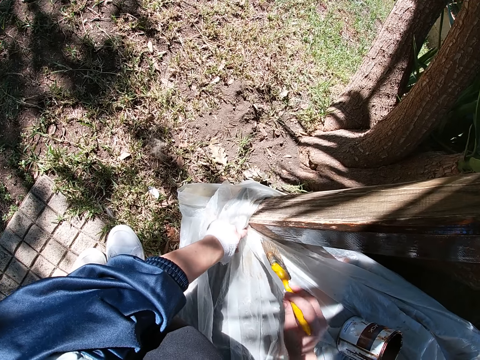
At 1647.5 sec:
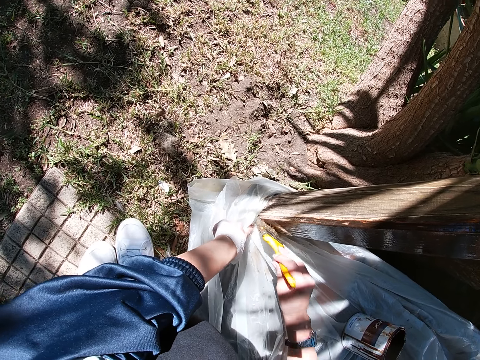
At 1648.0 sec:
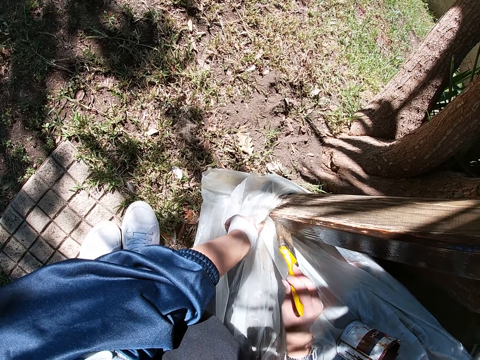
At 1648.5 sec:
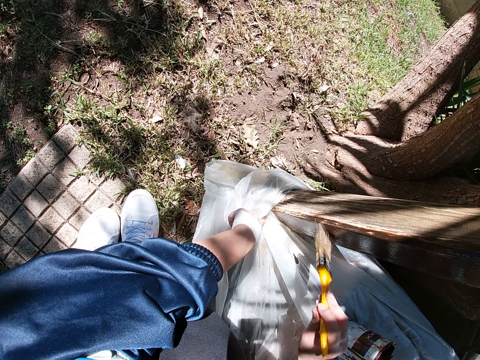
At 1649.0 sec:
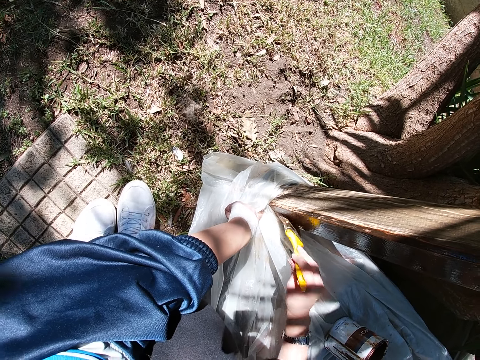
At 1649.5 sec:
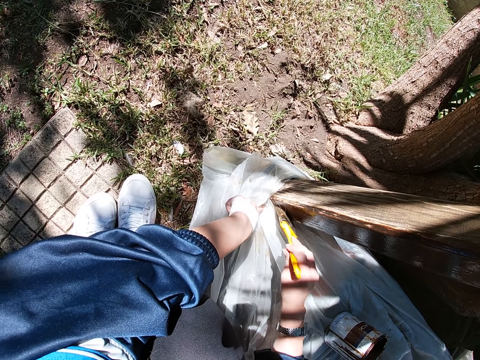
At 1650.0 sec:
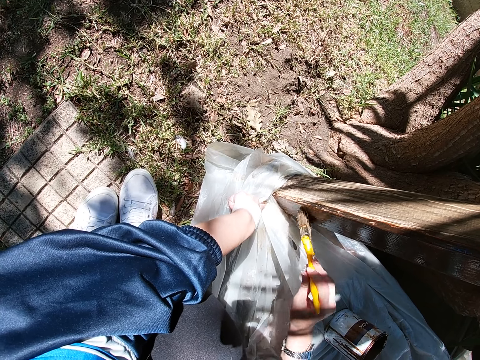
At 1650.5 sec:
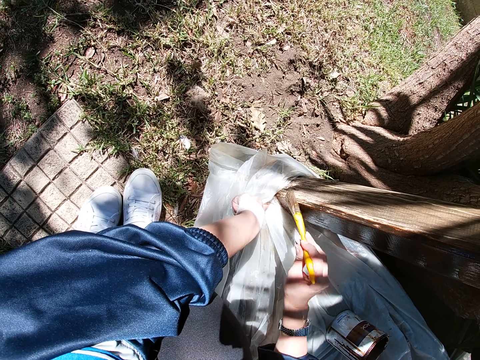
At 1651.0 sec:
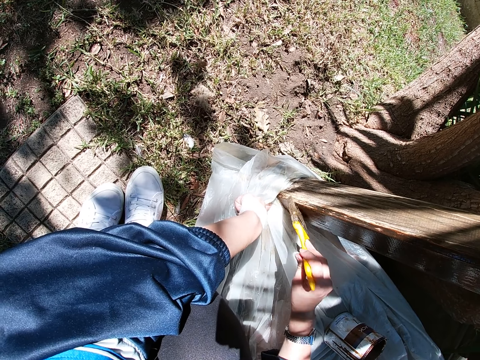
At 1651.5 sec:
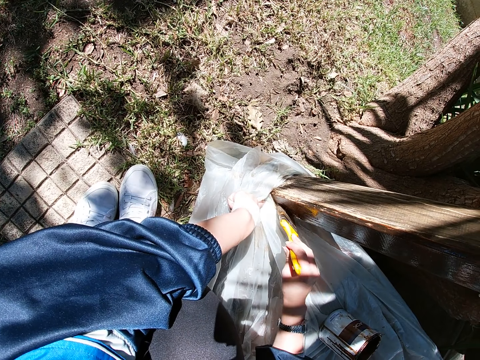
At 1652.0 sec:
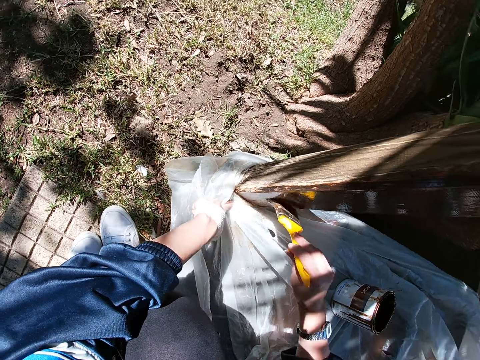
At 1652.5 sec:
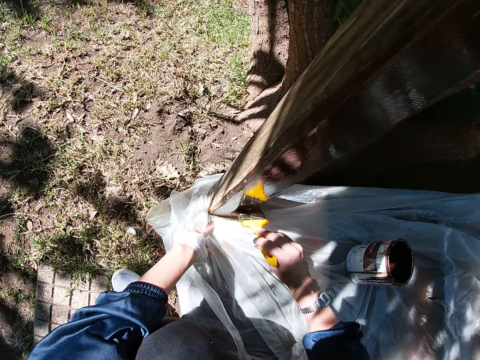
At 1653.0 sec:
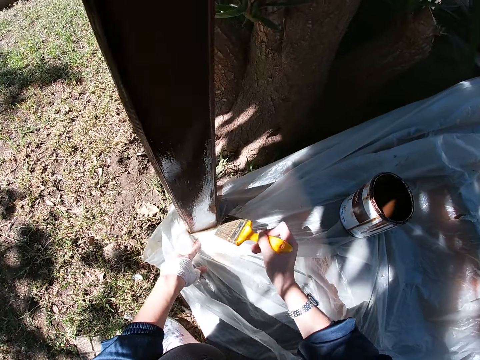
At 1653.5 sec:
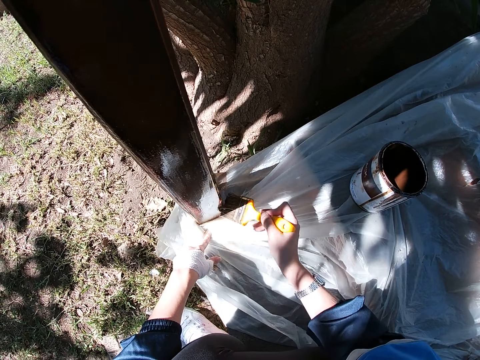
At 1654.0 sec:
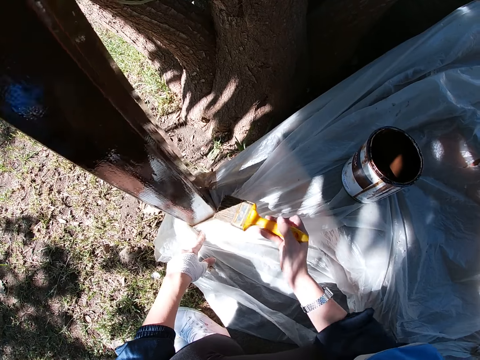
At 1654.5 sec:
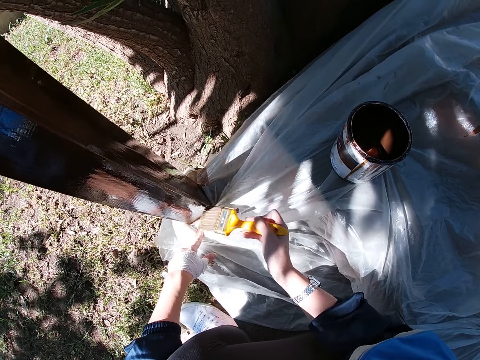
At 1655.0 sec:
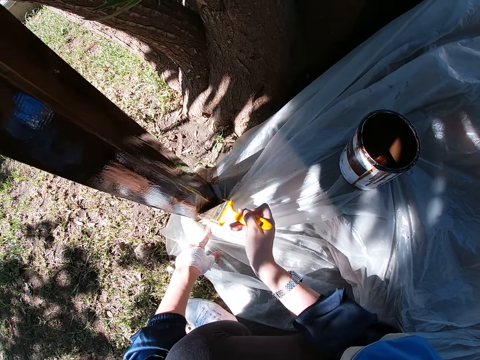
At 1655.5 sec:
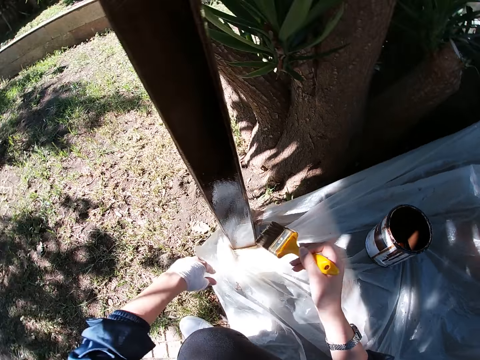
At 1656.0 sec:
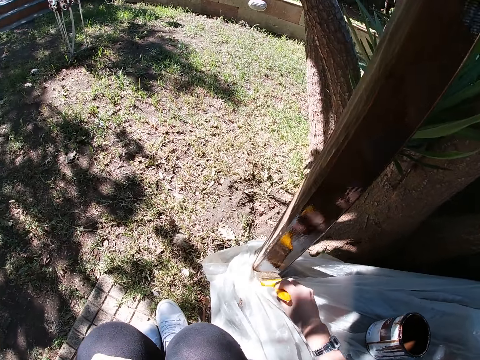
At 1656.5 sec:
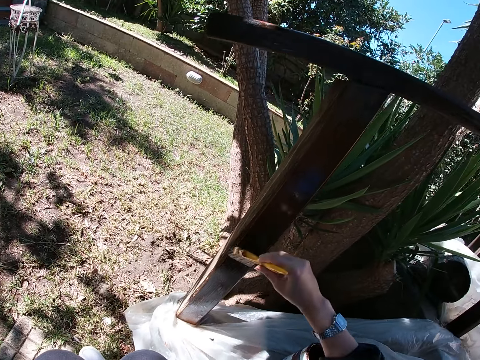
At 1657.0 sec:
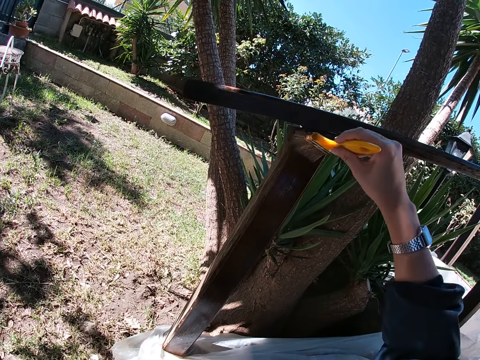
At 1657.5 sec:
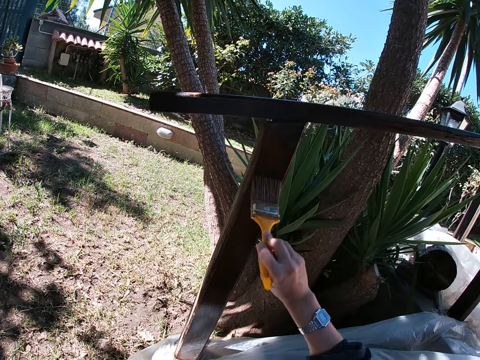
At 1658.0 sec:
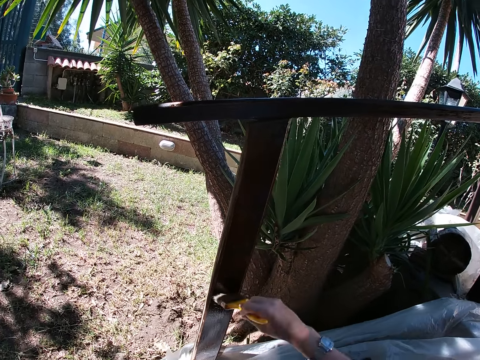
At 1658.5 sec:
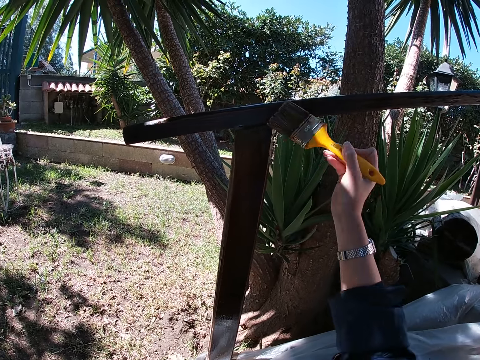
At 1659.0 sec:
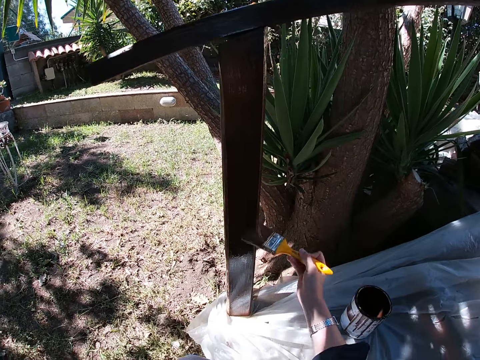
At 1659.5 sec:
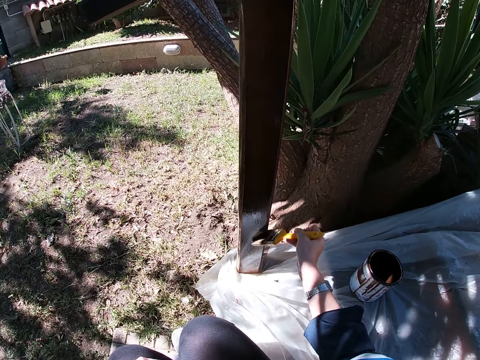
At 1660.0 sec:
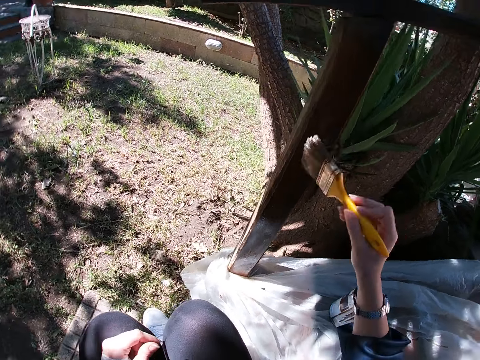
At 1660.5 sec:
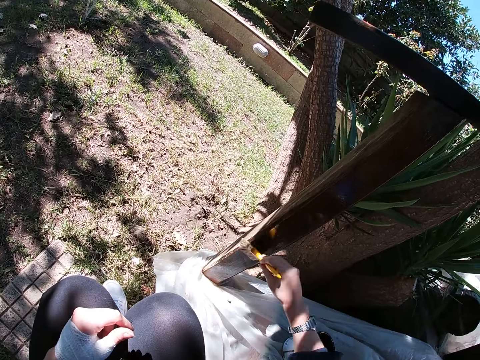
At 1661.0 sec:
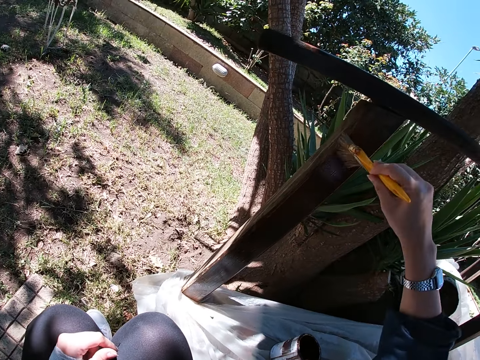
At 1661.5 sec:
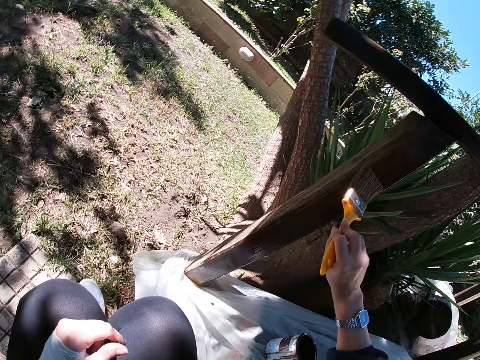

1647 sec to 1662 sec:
The camera wearer adjusts the placement of the polythene paper around the frame of wood. She paints the wooden structure with the paint. She removes her left hand from the nylon.

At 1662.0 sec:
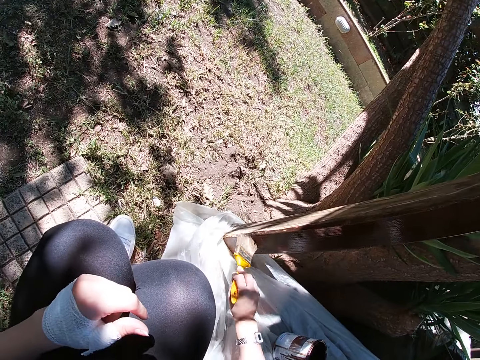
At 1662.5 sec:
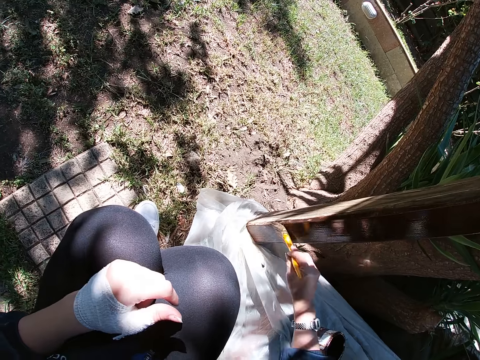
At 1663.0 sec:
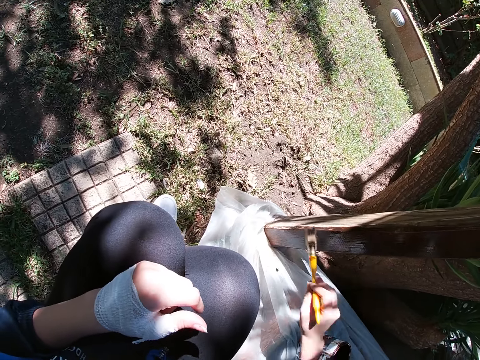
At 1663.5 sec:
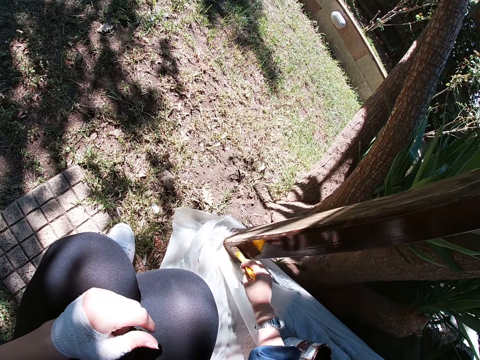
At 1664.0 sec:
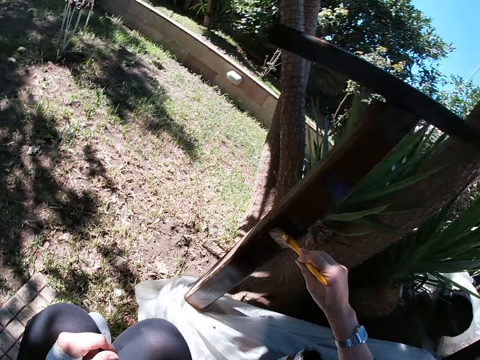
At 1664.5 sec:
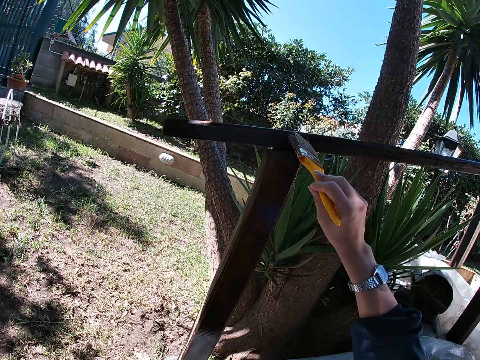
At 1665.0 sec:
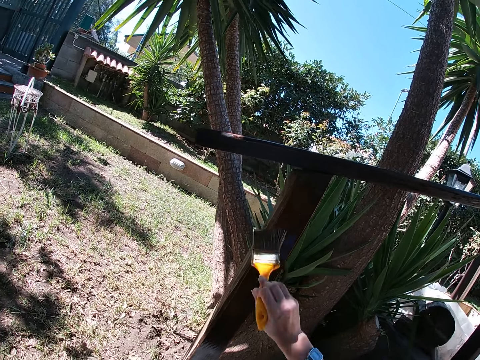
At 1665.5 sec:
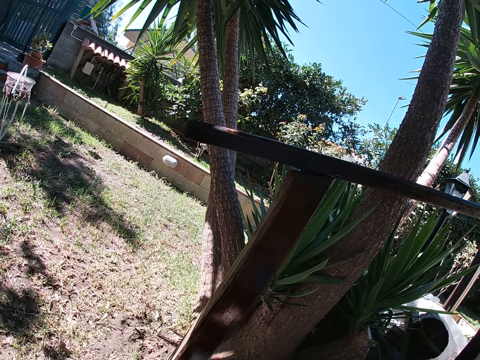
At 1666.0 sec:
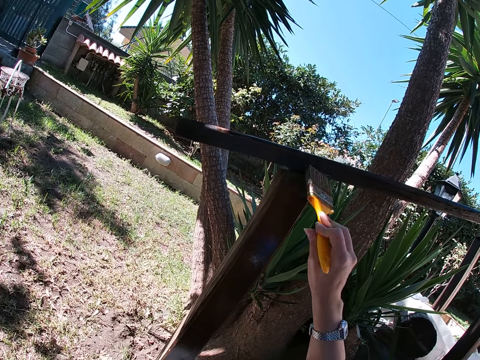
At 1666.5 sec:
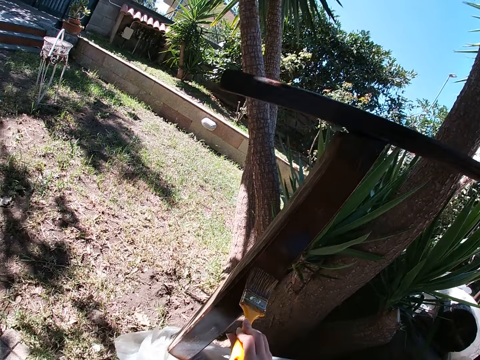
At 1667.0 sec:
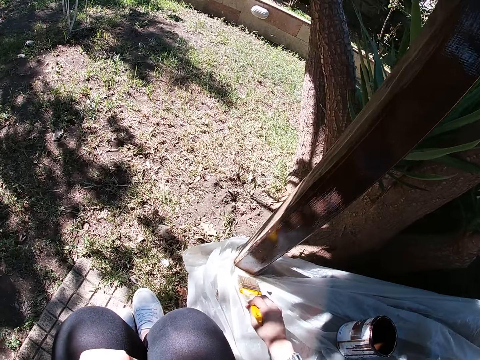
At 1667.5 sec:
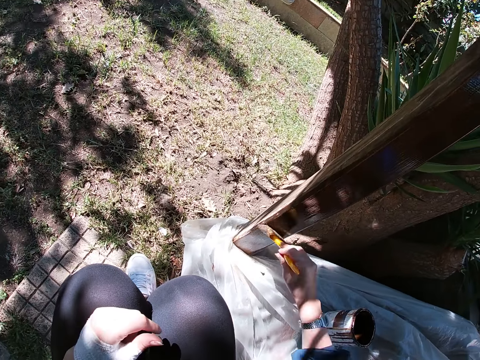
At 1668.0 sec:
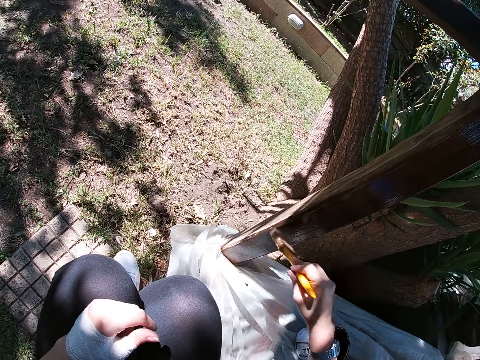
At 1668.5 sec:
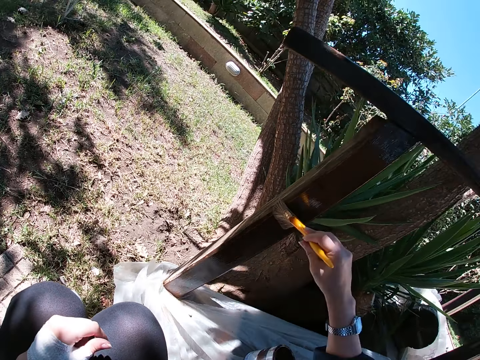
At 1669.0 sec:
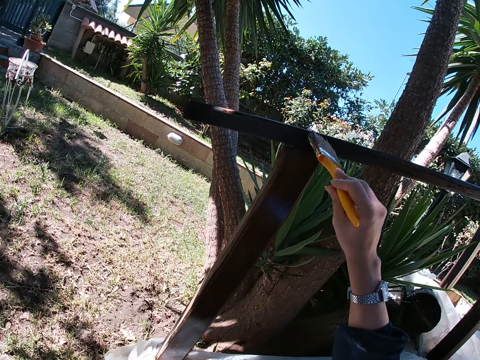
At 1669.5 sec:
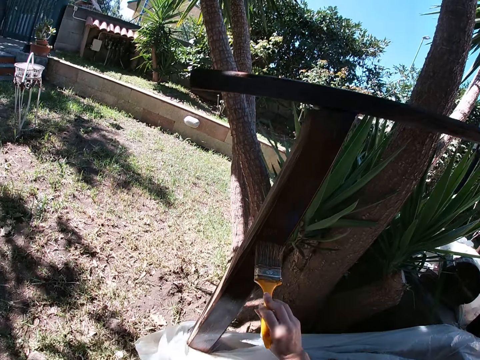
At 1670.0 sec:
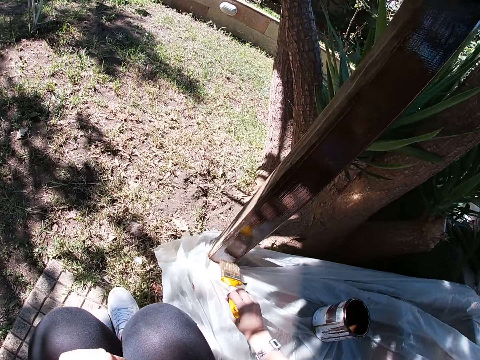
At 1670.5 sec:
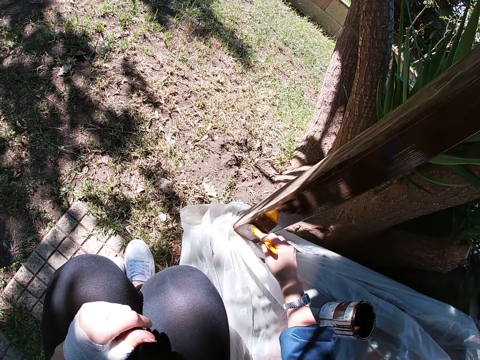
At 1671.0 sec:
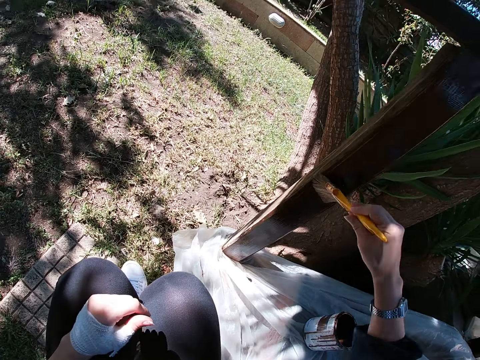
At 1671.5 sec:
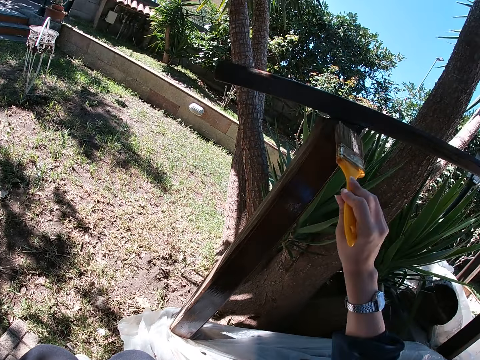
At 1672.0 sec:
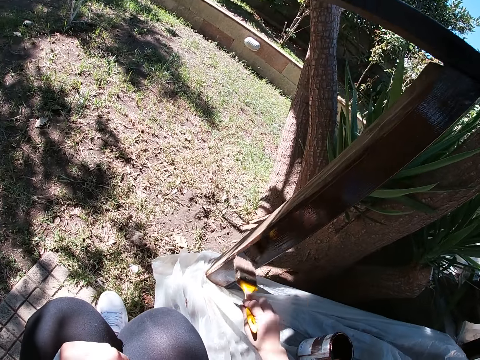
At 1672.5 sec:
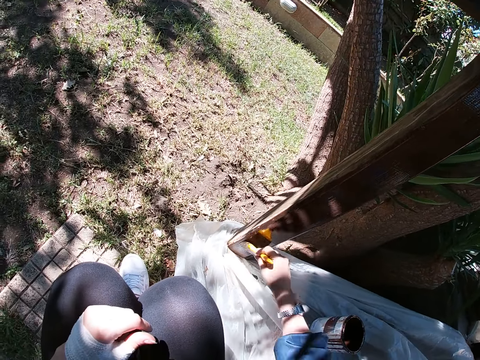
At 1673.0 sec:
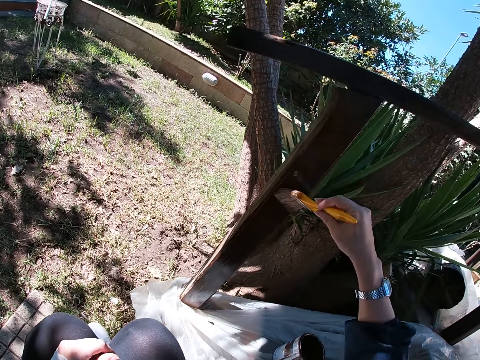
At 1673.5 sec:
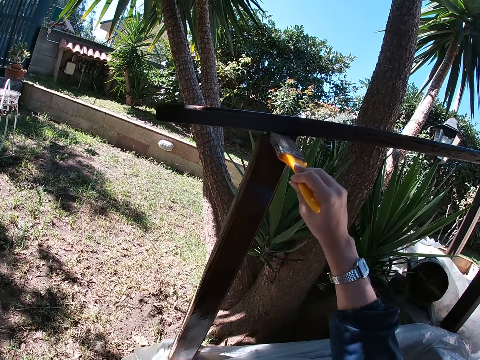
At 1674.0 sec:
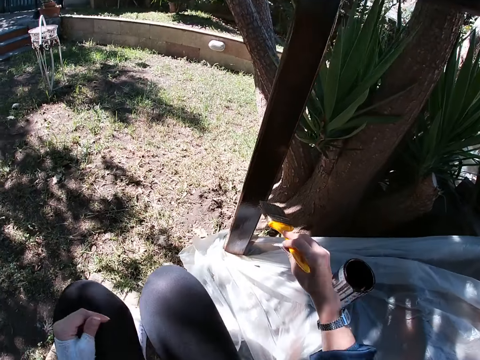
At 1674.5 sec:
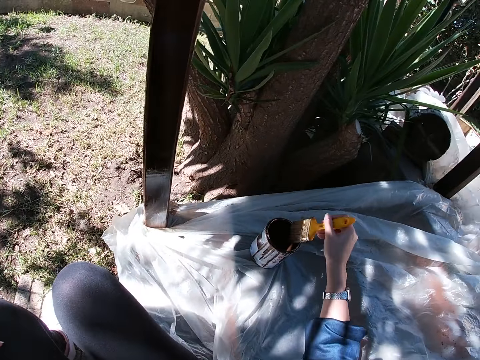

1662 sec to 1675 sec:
The camera wearer removes the paint brush from the wooden structure. They stop painting the frame of wood.
